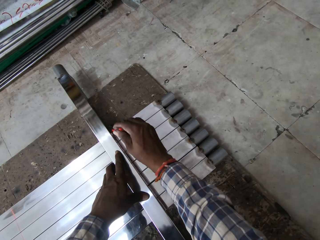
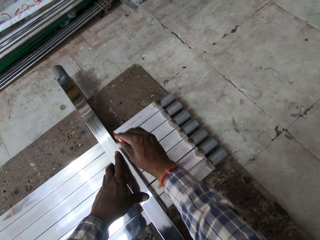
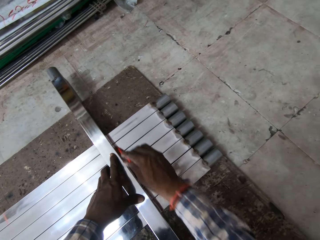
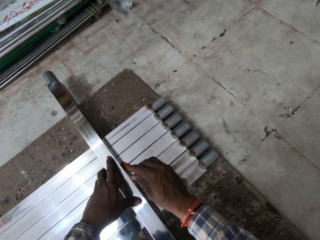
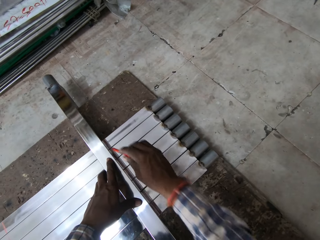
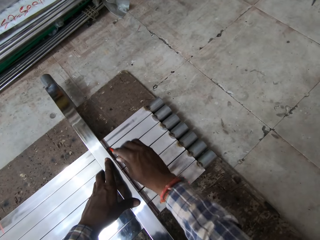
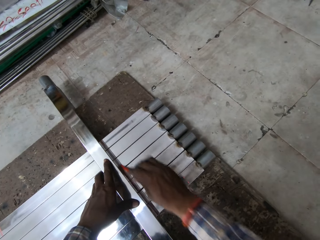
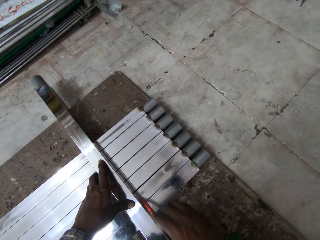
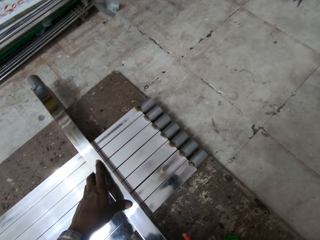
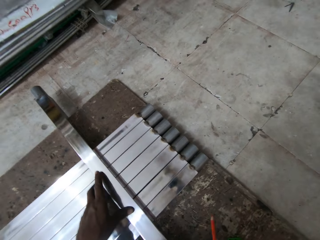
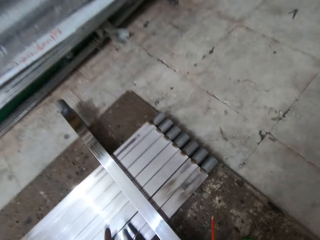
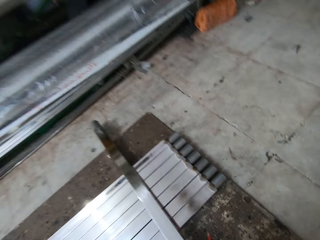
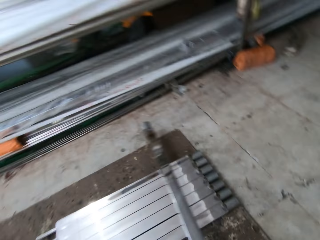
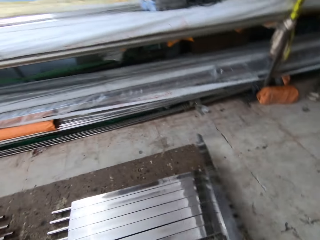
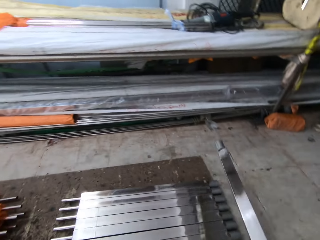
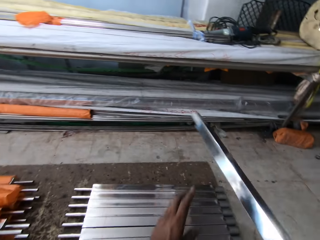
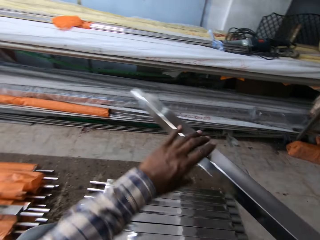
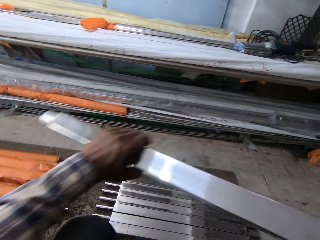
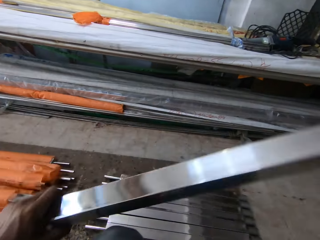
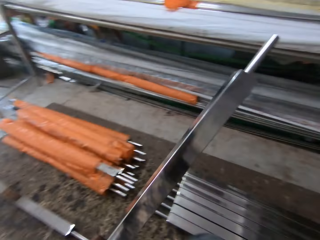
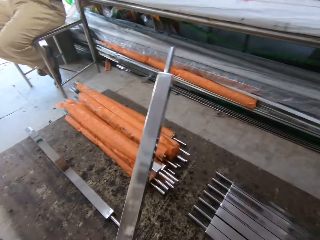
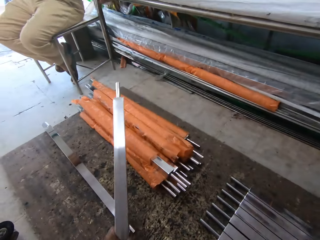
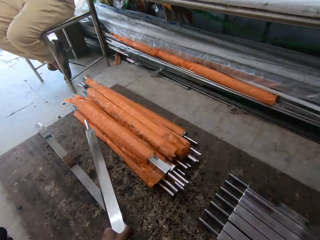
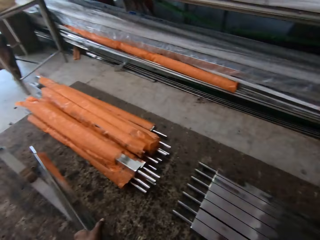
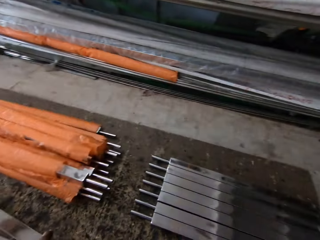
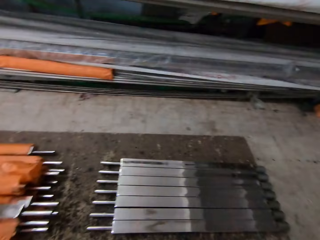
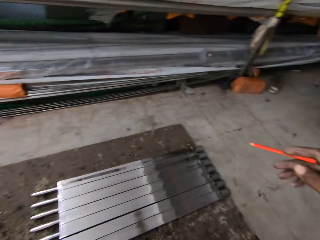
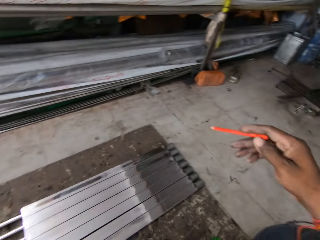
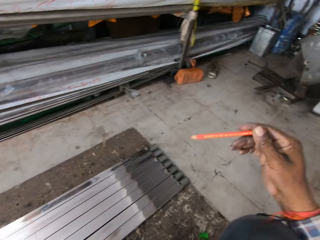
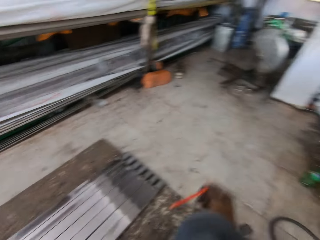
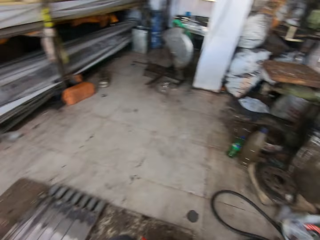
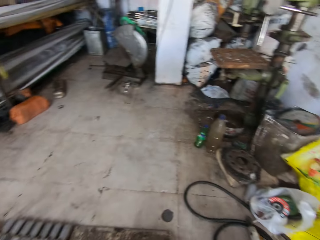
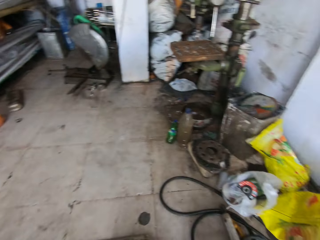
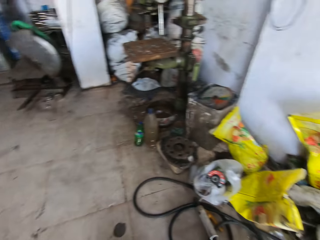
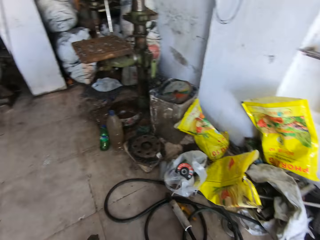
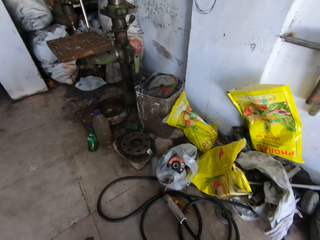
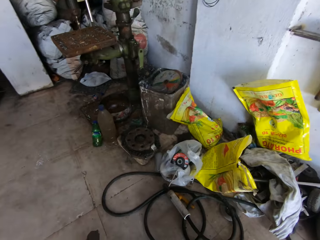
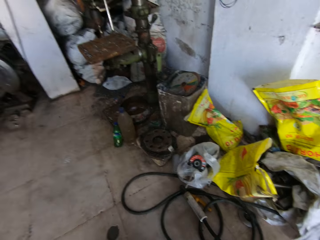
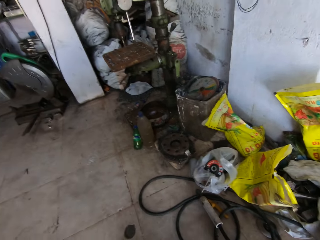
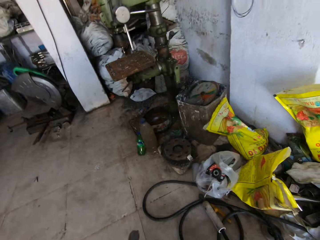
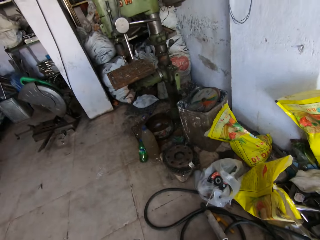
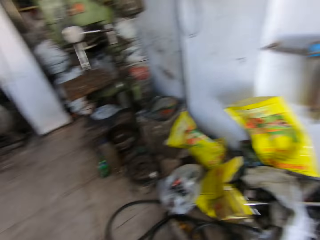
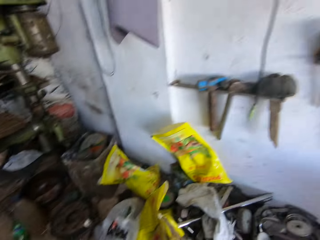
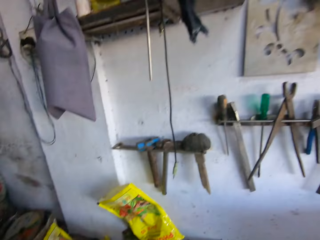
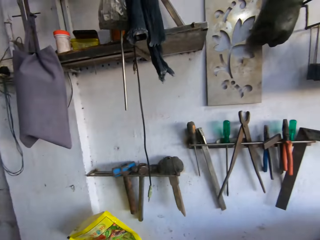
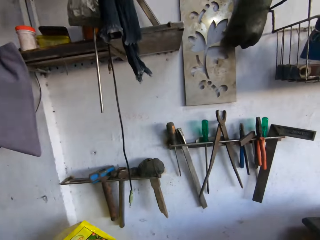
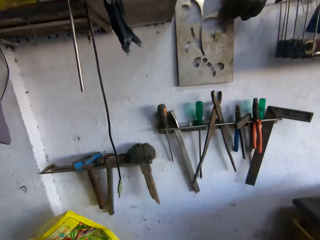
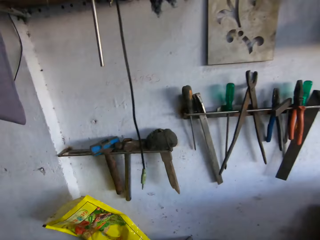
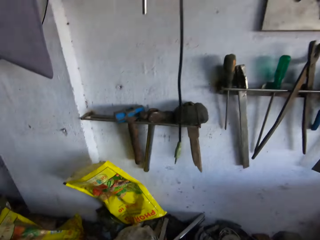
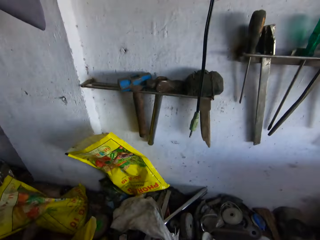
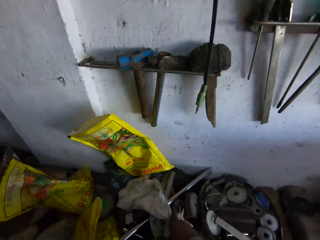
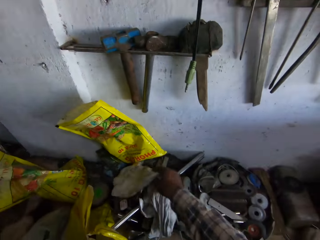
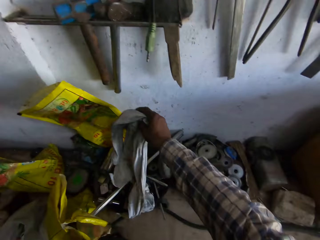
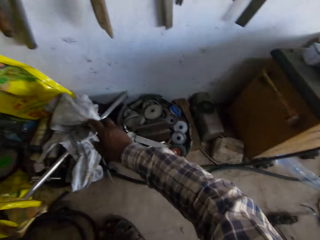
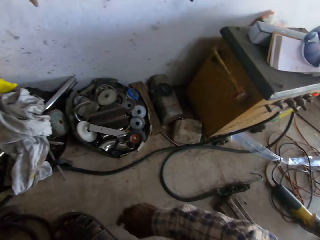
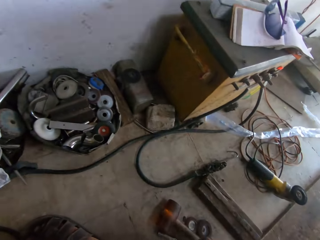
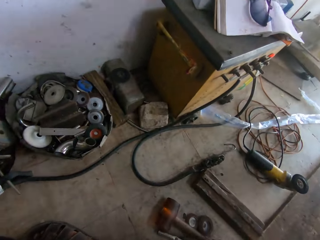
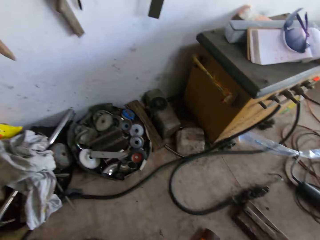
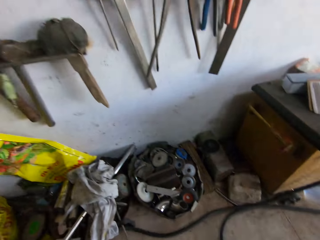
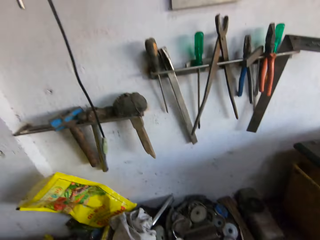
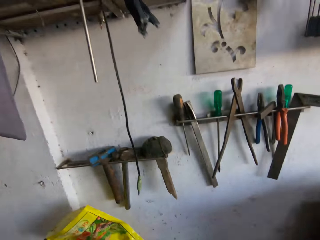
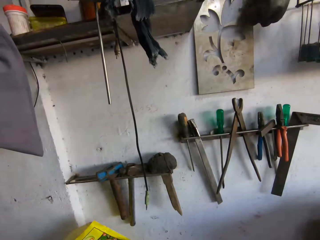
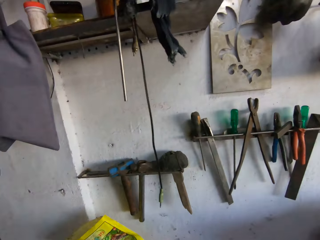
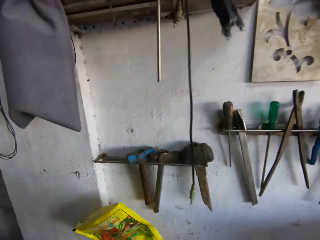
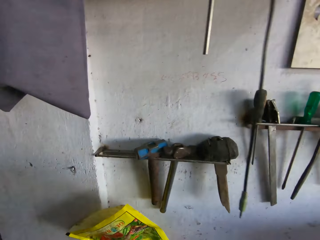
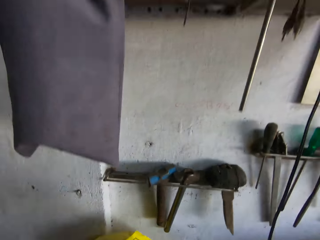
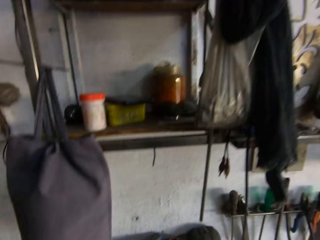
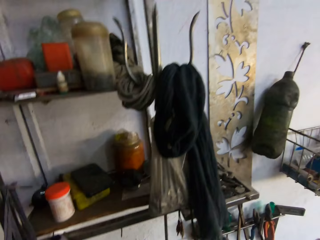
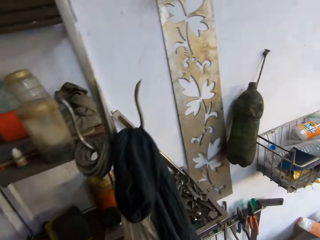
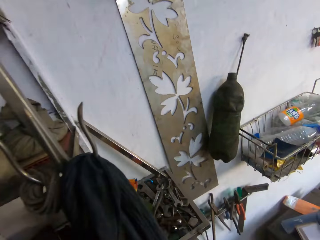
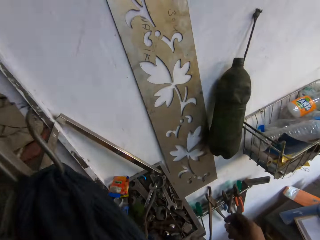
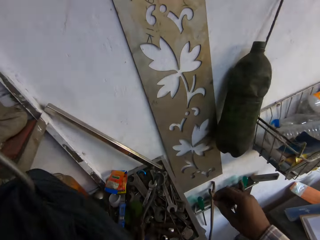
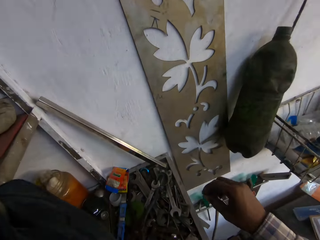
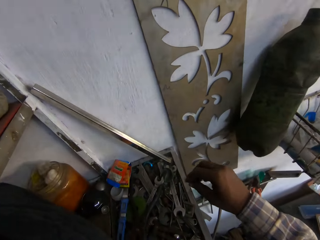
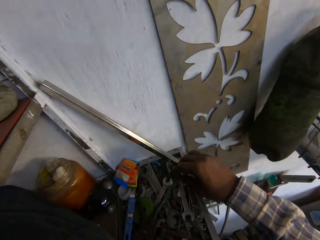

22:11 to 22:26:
The camera wearer lifts the metal bar. They move the metal bar to the left hand. They lower the metal bar to the floor. They turn. They look around. They touch the fabric. They pick up a piece of clothing. They look around. They walk.

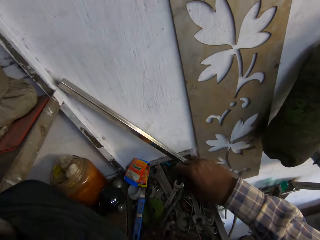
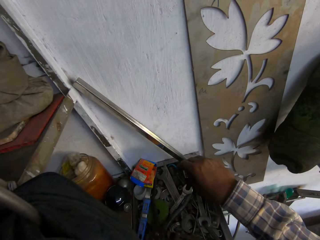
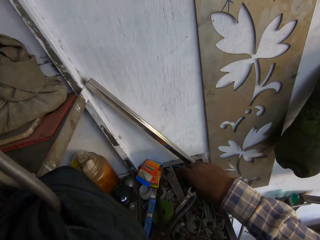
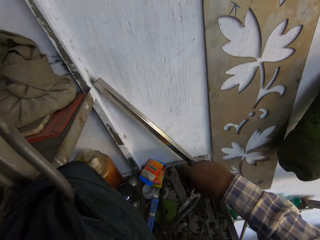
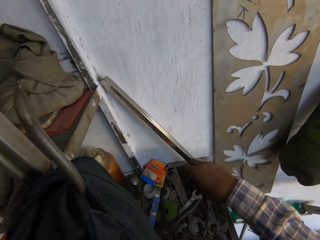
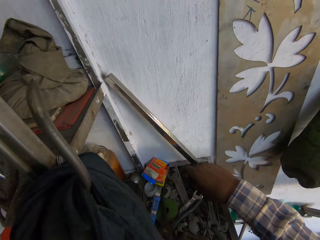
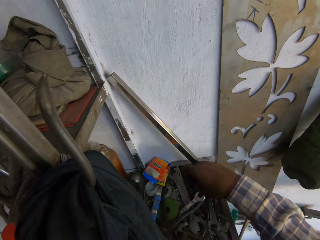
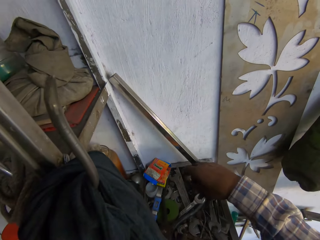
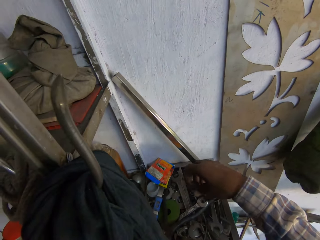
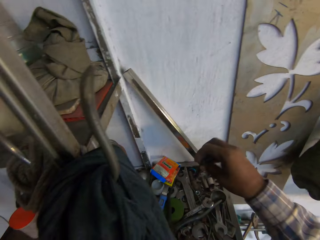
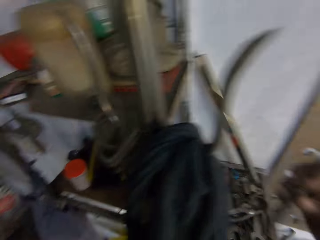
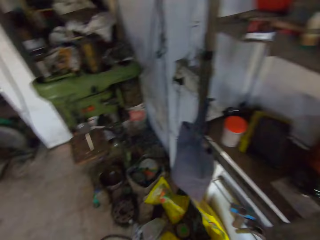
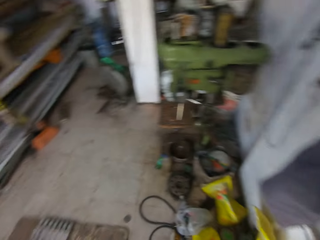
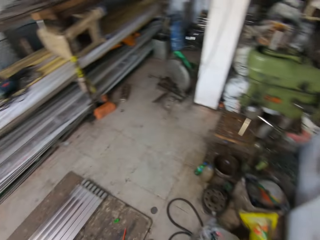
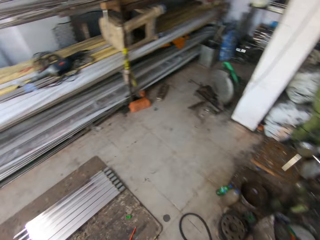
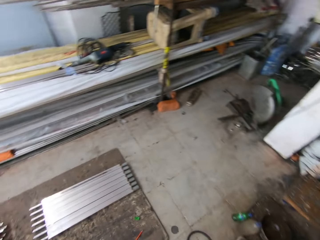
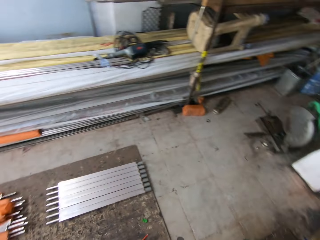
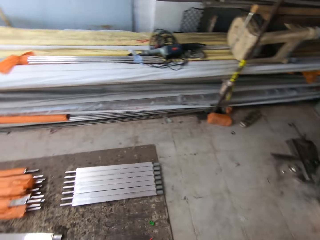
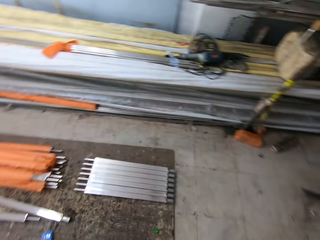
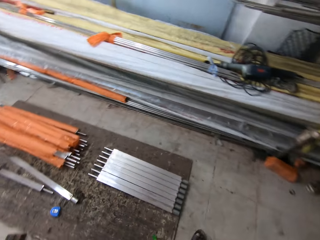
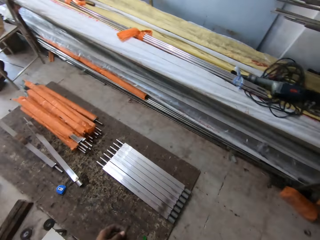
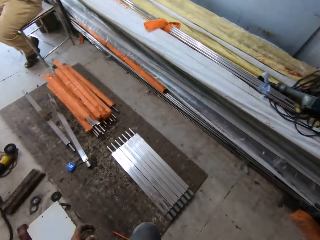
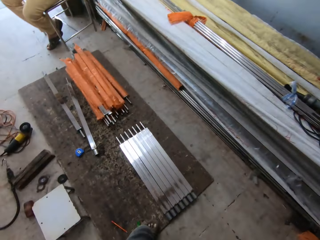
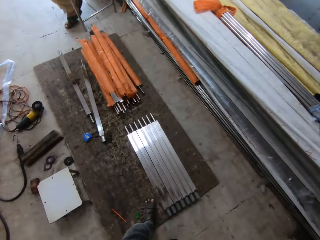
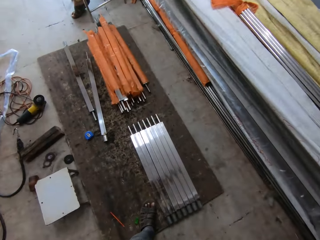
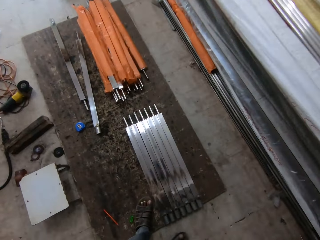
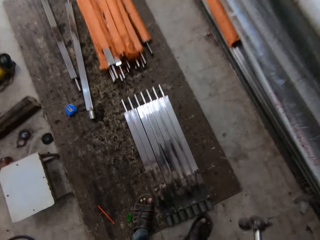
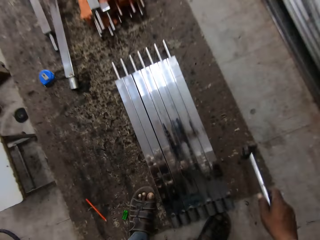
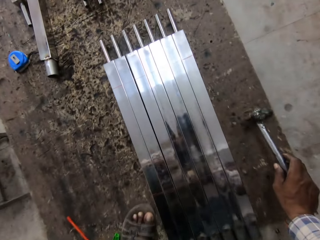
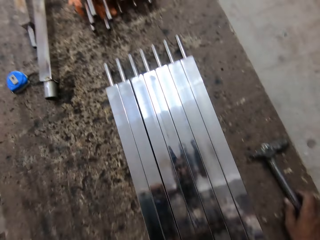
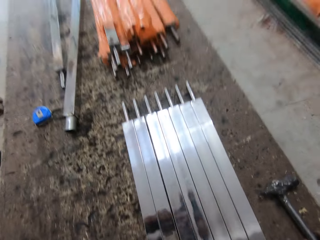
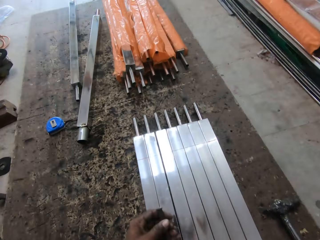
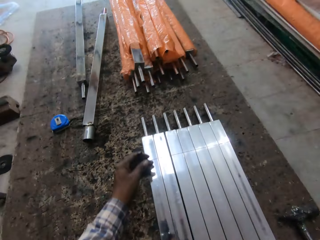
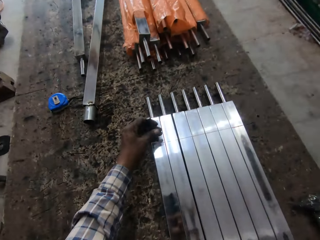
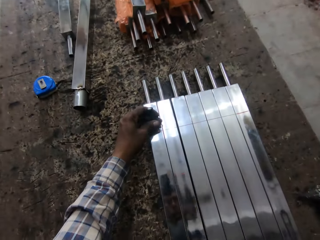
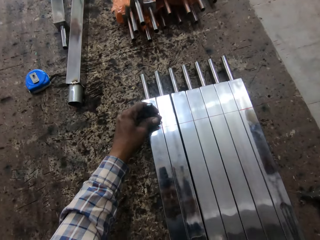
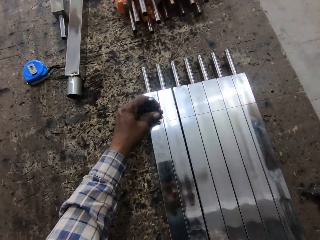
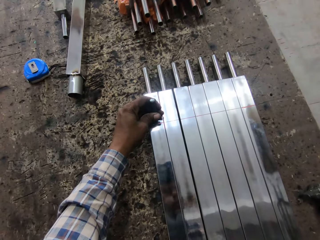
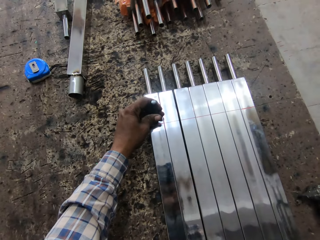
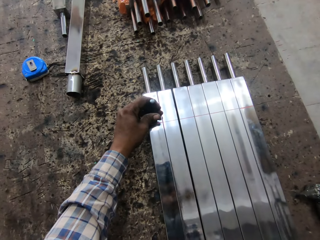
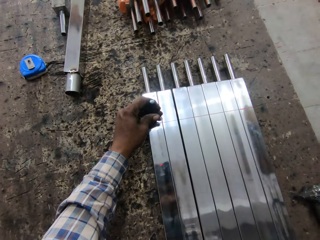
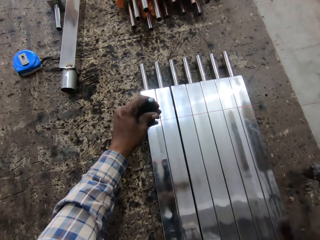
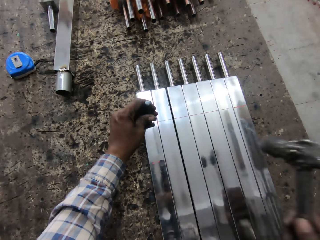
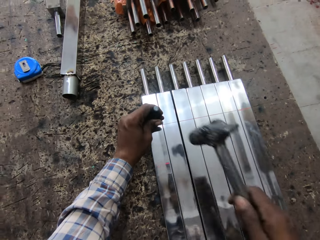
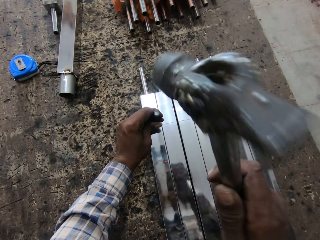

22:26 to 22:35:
The camera wearer picks up a nail from the toolbox. They walk back. They place the hammer on the floor. They place the chisel or nail on the metal bar.
